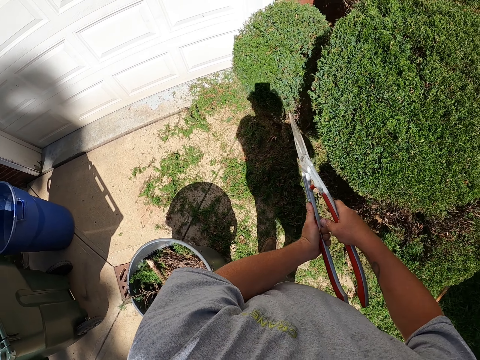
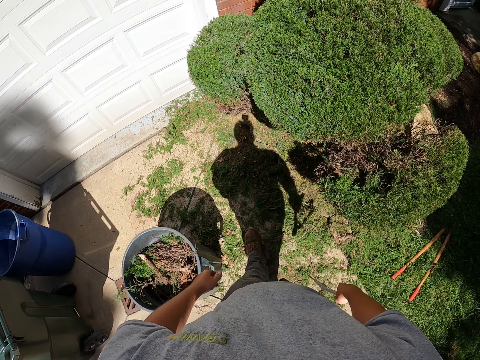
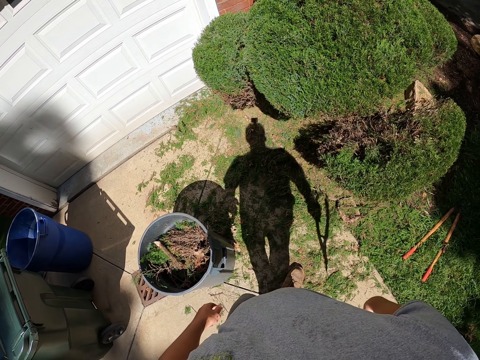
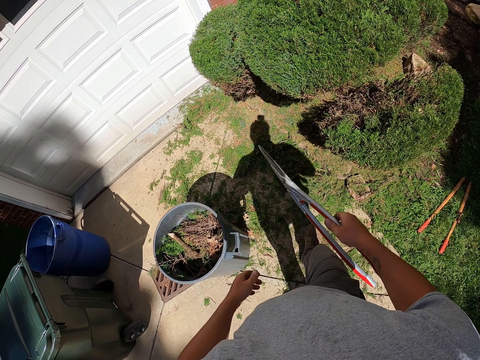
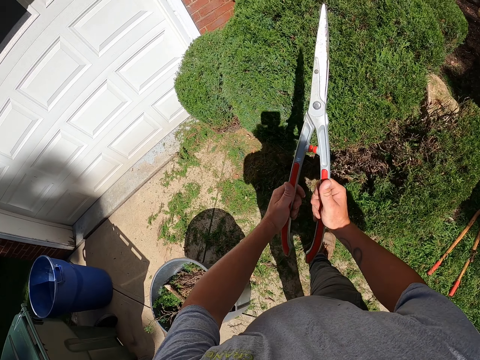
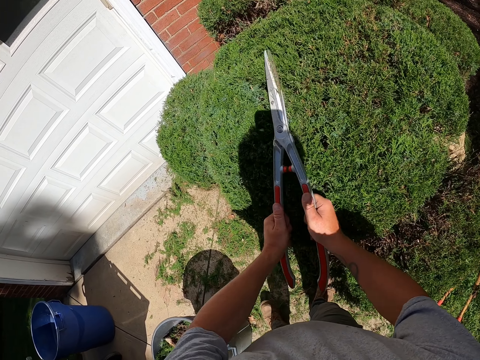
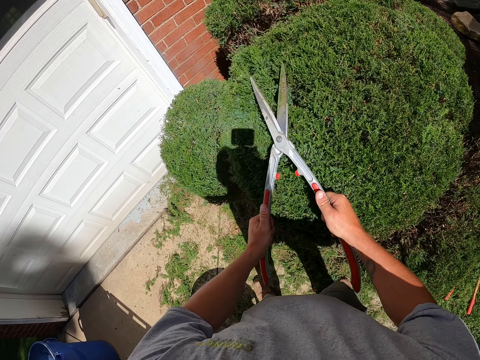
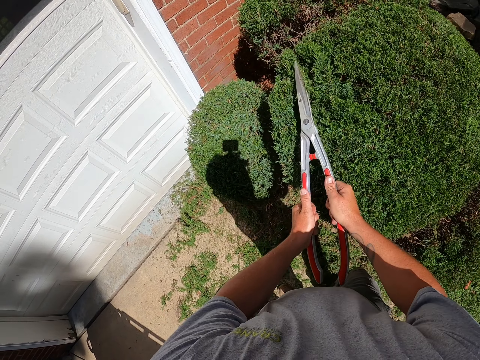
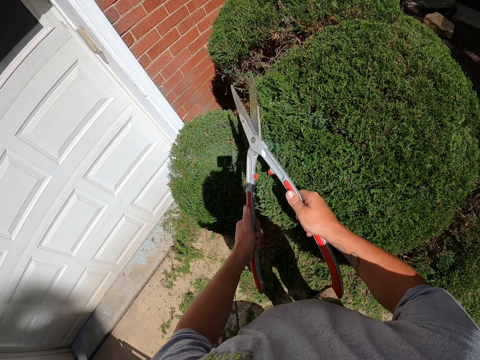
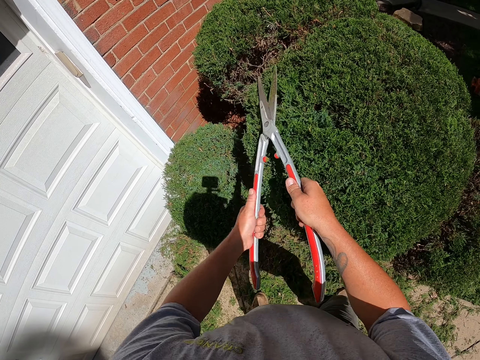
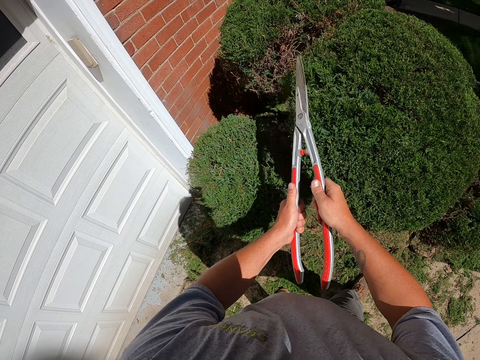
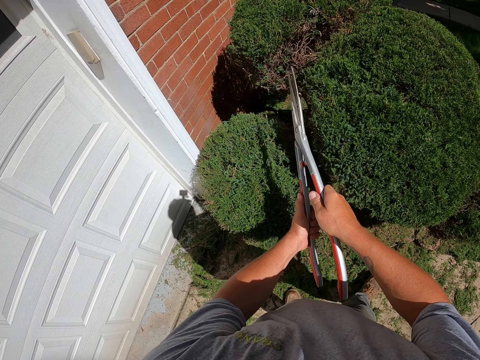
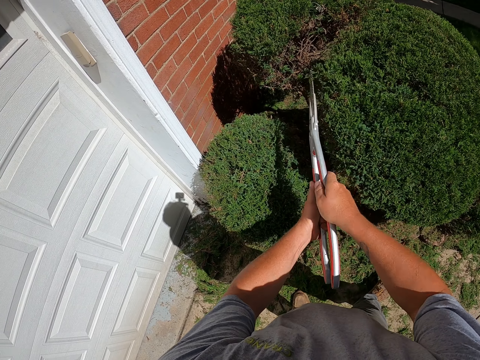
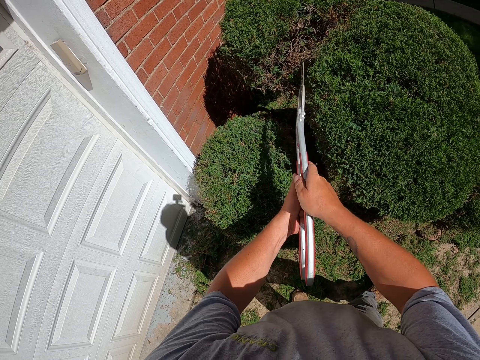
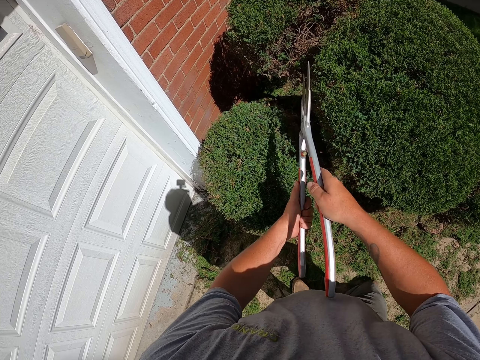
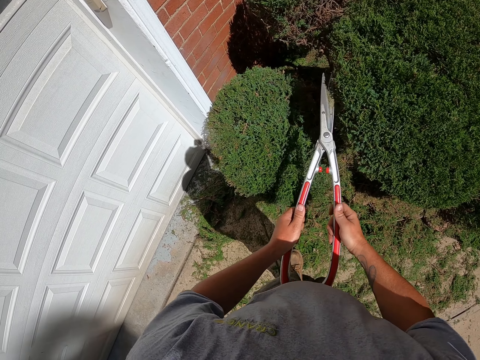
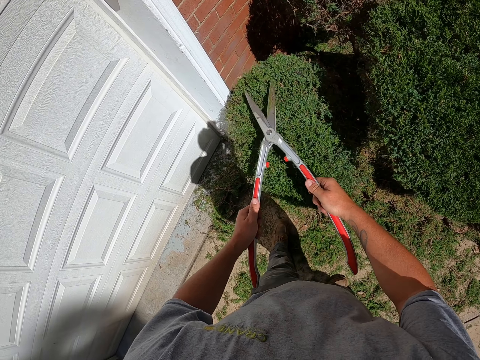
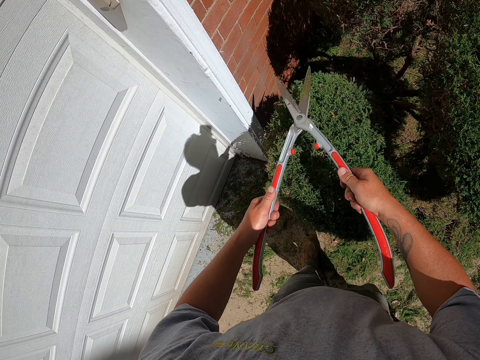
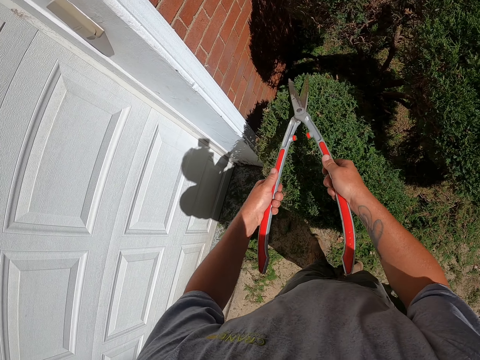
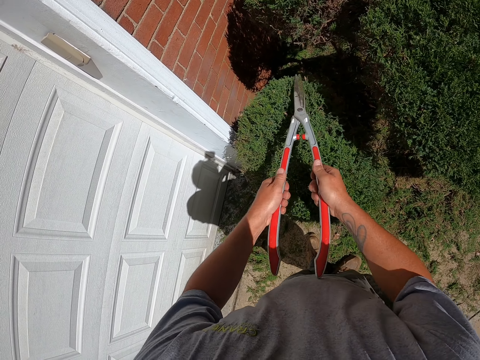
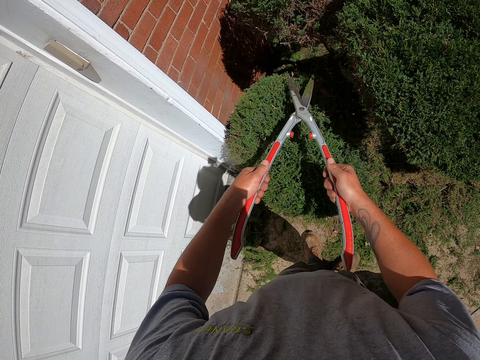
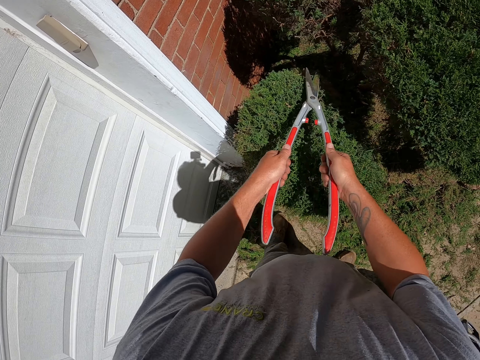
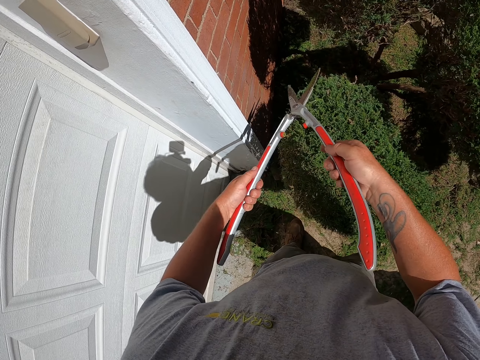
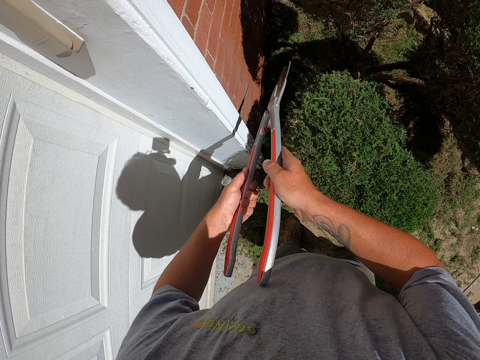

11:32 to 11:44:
The camera wearer trims the shrubs with the shrub clippers and walks around. They look at the shrubs. They hold the shrub clippers and walk around. They trim the shrubs with the shrub clippers.

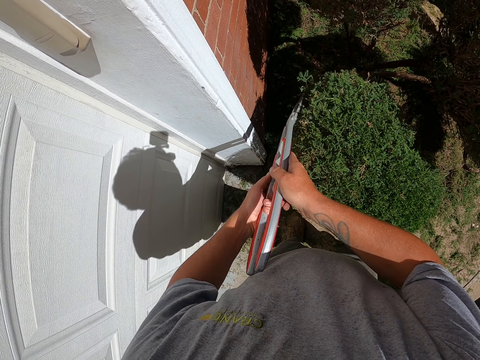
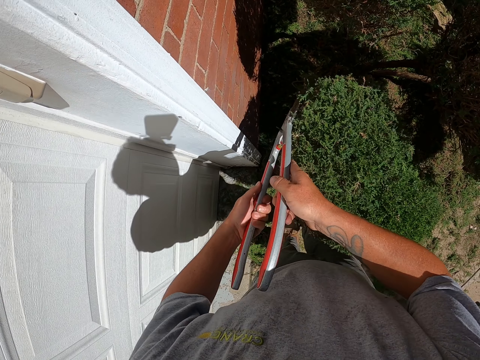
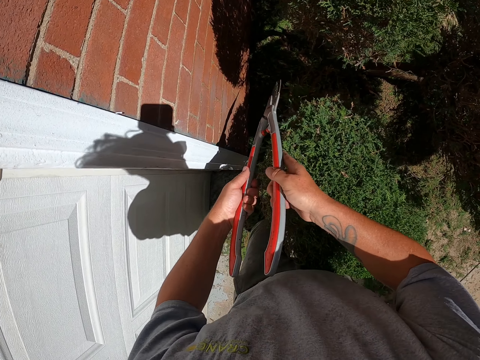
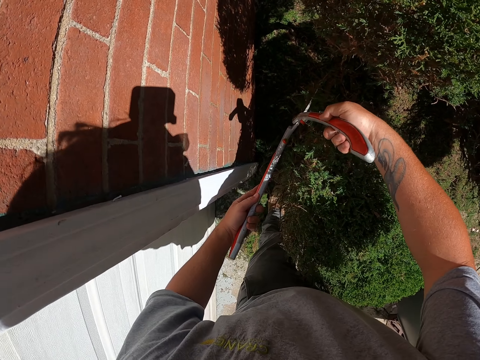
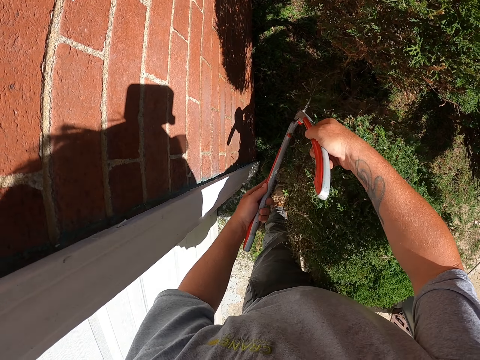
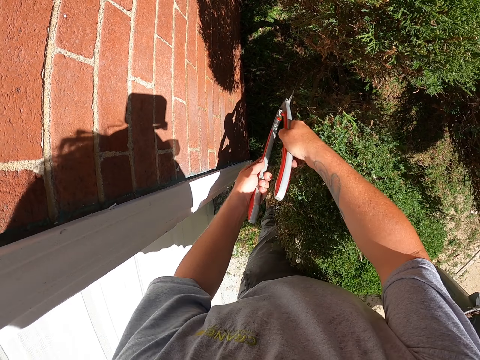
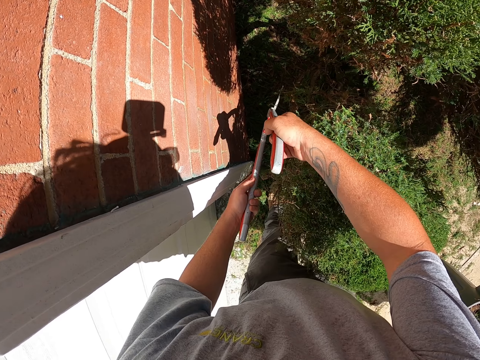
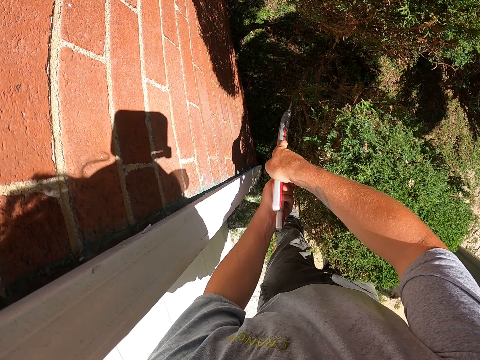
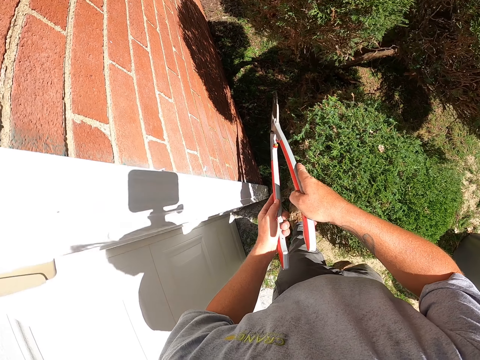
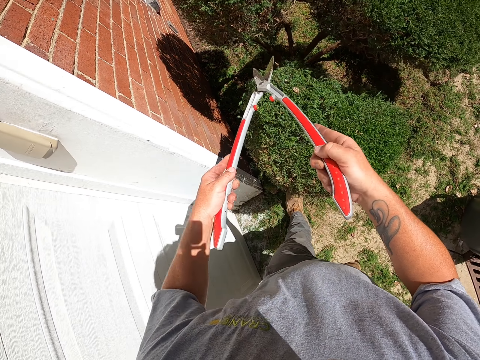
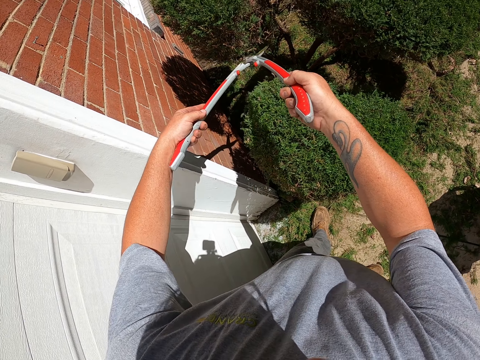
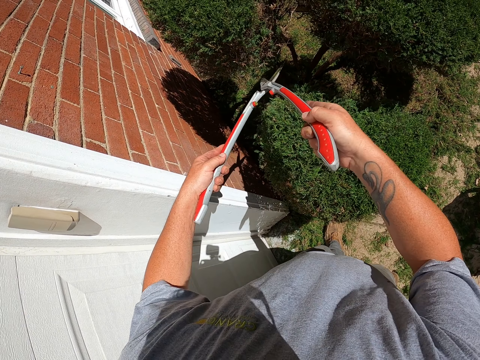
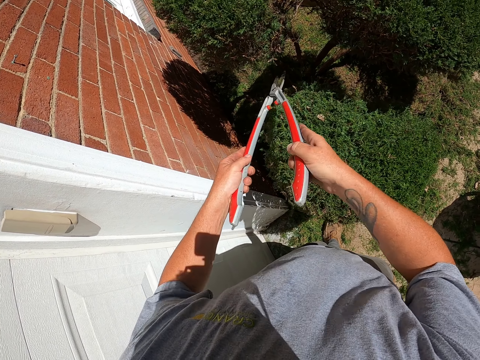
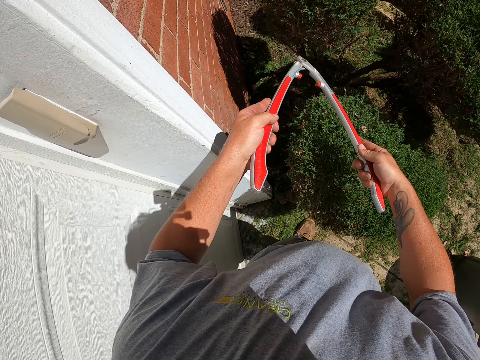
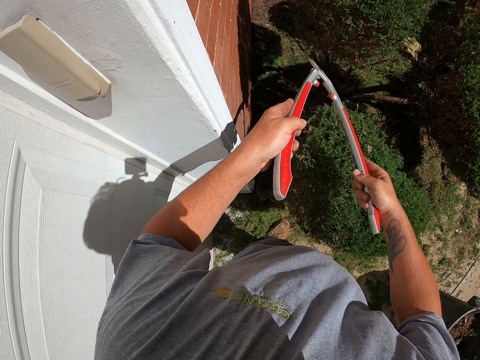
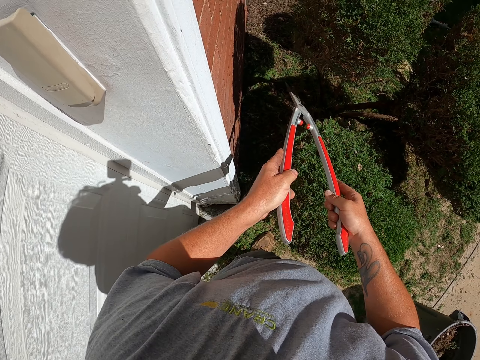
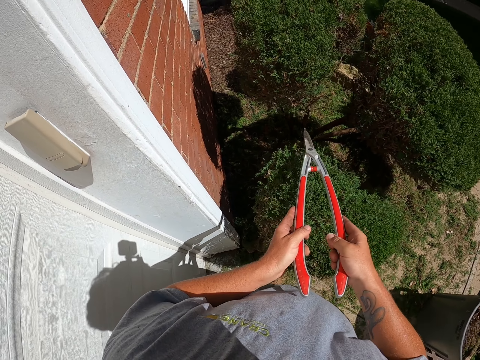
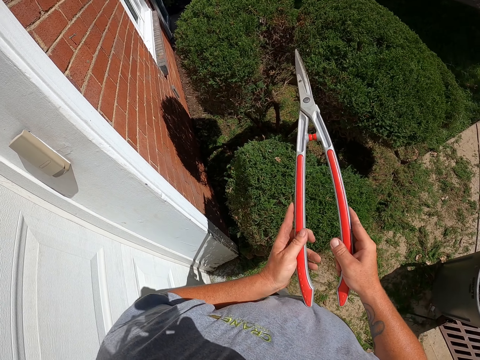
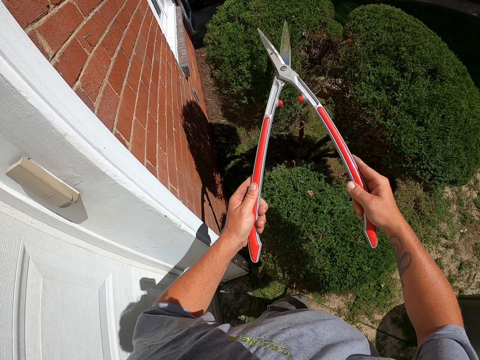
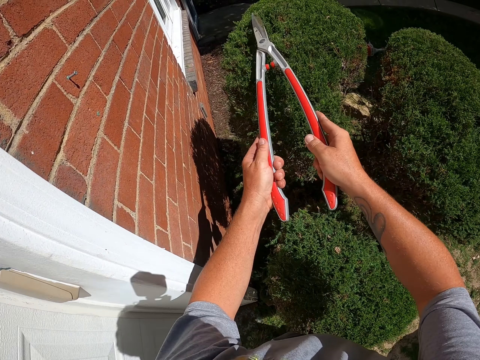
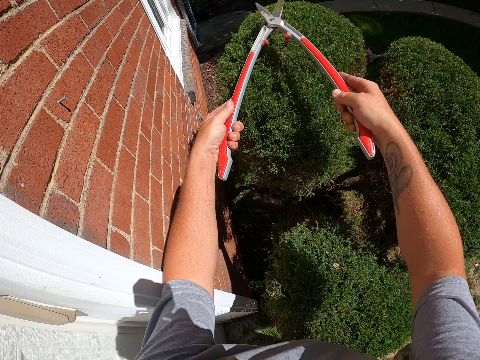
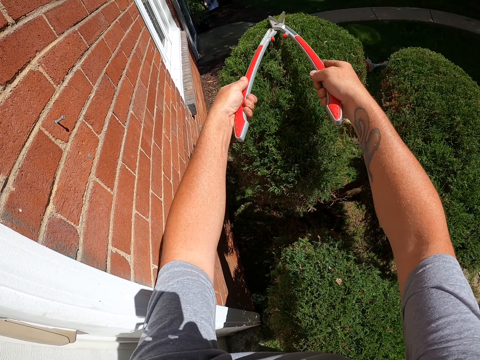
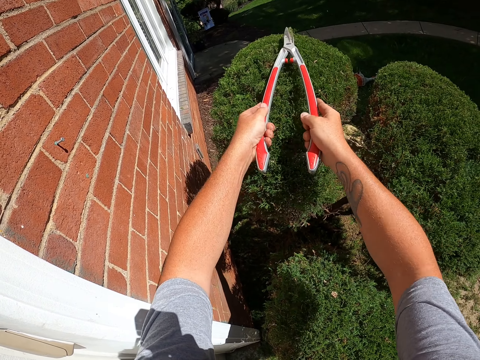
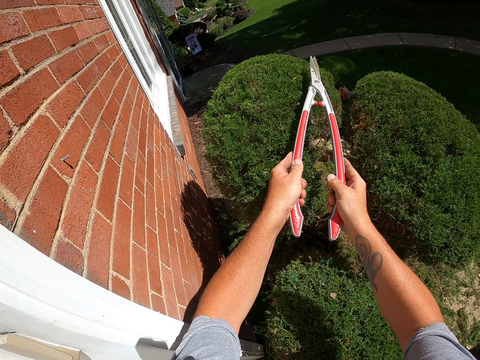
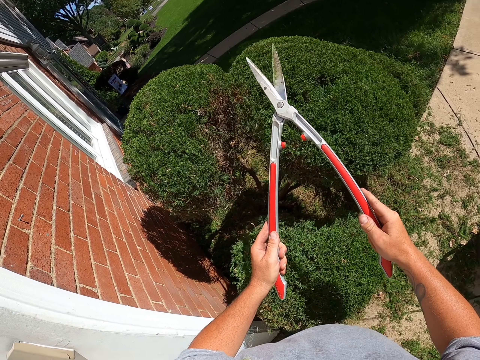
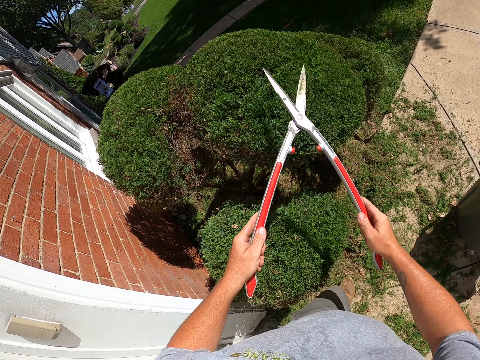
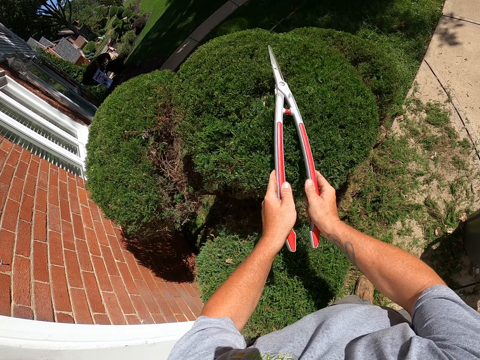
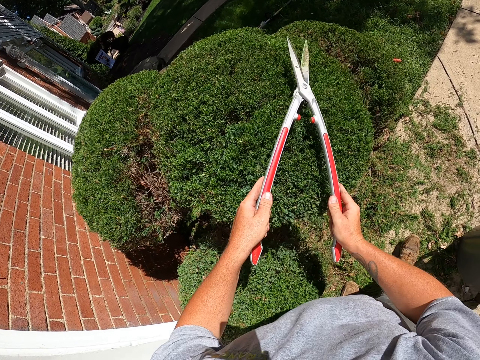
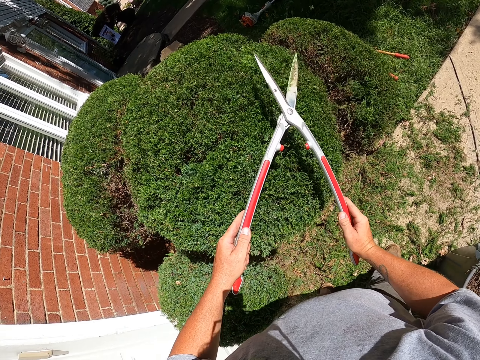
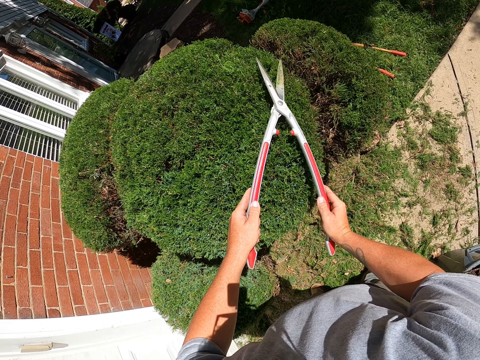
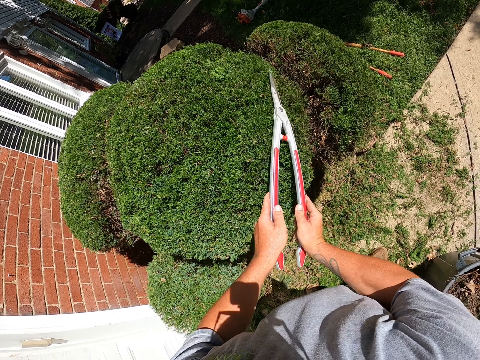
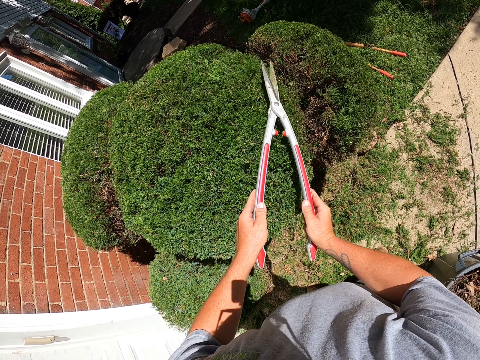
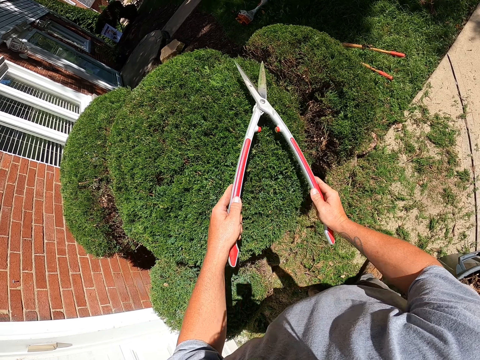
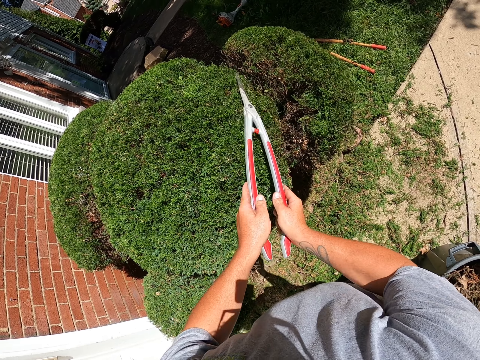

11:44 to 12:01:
The camera wearer walks around. They trim the shrubs with the shrub clippers. They trim the shrubs with the shrub clippers again. They hold the shrub clippers. They trim the shrubs with the shrub clippers. They hold the shrub clippers. They trim the shrubs with the shrub clippers.
